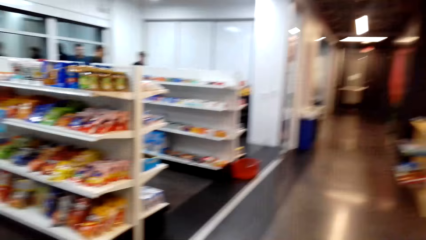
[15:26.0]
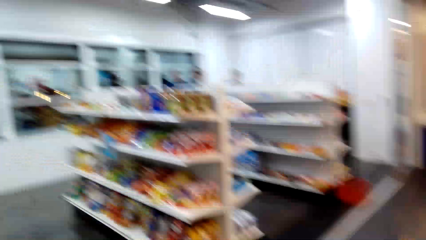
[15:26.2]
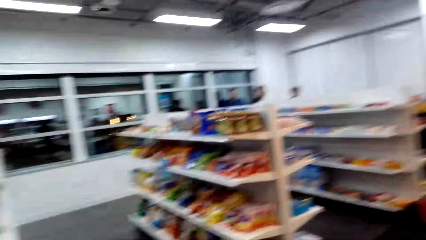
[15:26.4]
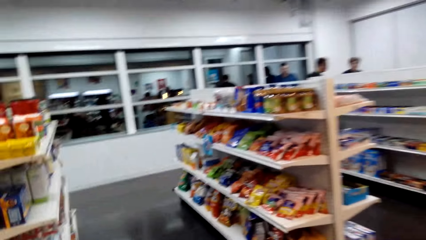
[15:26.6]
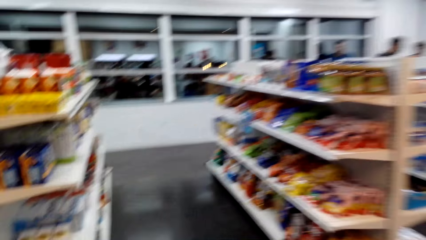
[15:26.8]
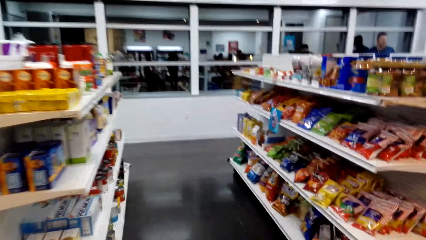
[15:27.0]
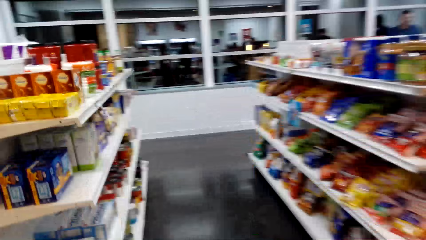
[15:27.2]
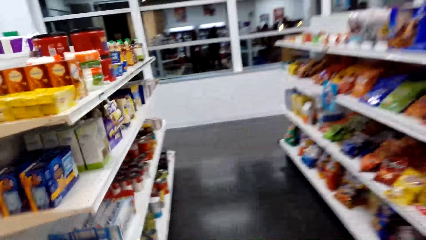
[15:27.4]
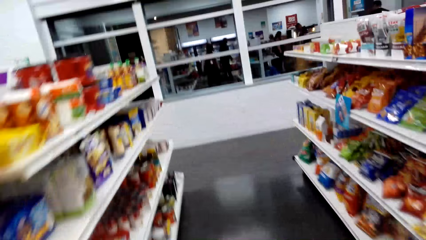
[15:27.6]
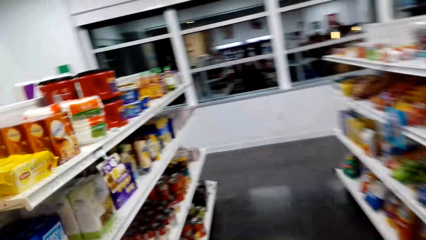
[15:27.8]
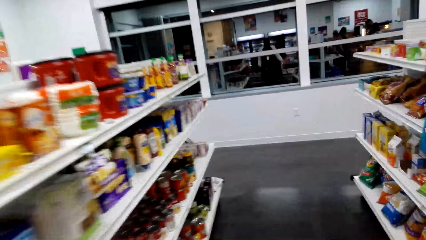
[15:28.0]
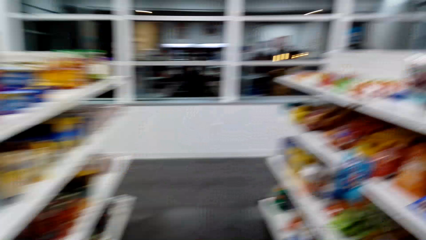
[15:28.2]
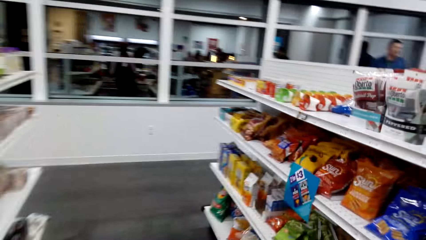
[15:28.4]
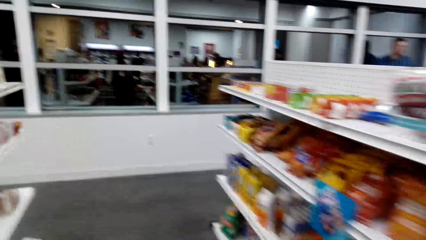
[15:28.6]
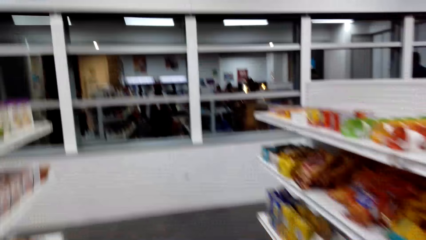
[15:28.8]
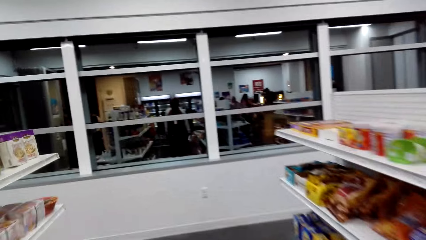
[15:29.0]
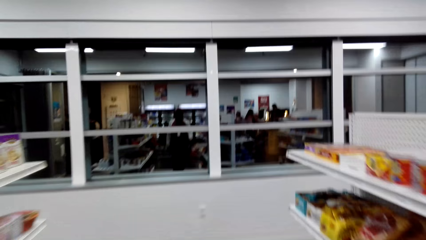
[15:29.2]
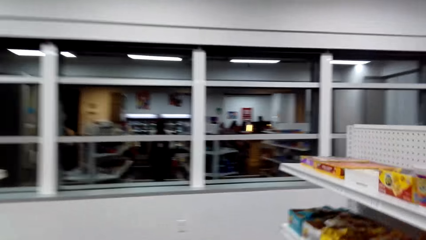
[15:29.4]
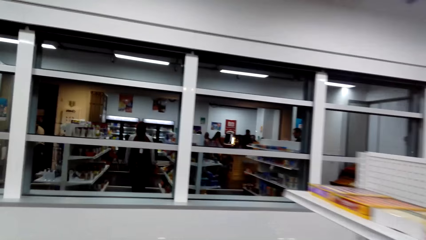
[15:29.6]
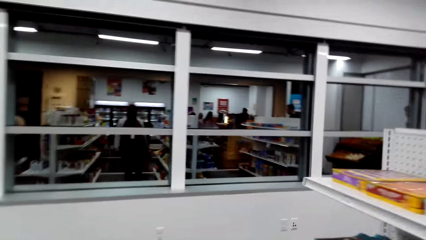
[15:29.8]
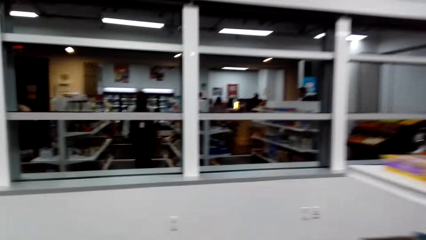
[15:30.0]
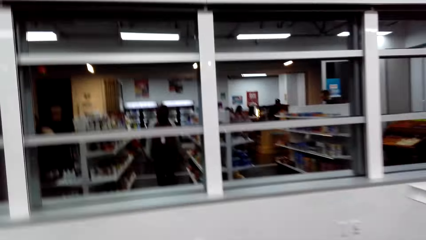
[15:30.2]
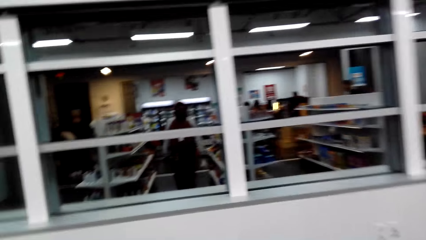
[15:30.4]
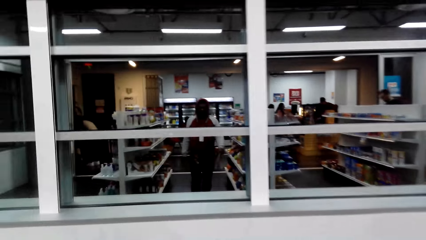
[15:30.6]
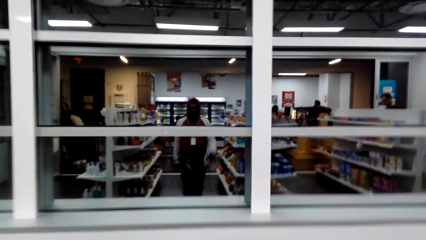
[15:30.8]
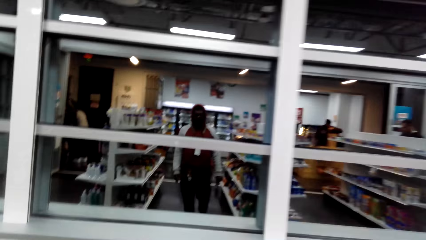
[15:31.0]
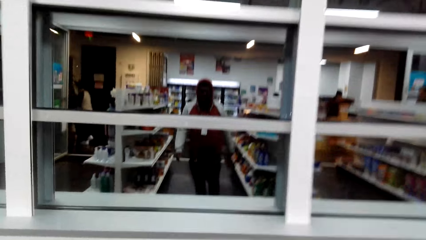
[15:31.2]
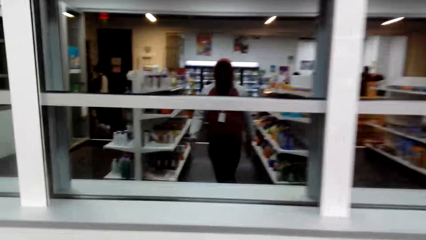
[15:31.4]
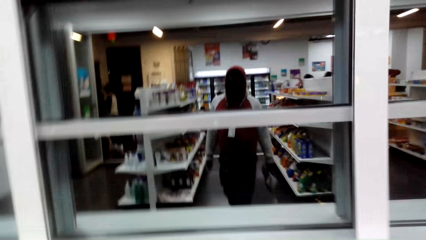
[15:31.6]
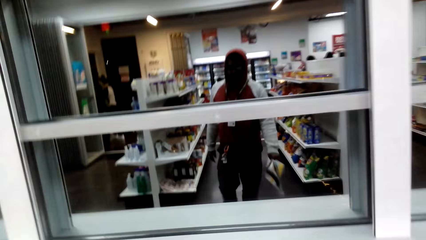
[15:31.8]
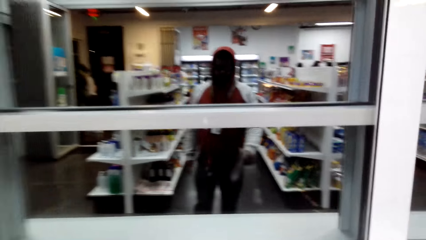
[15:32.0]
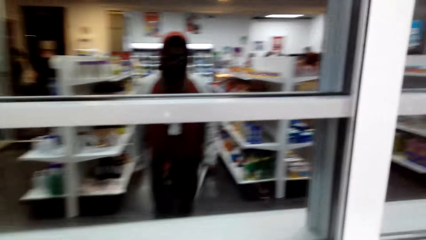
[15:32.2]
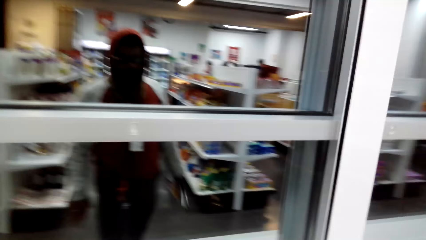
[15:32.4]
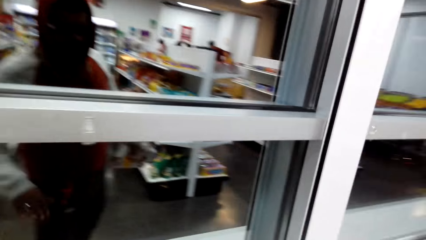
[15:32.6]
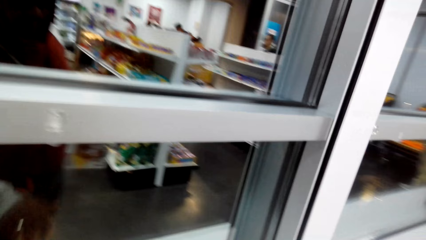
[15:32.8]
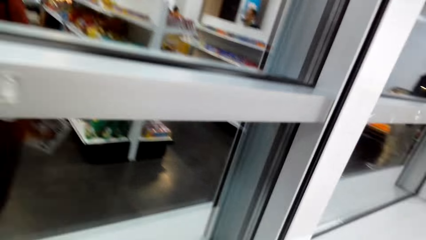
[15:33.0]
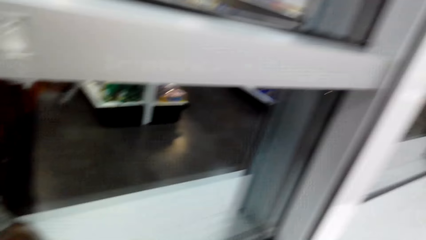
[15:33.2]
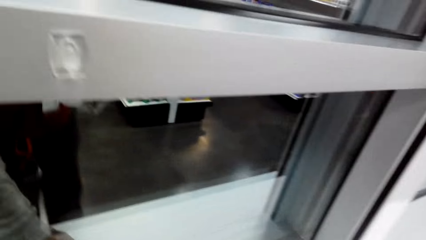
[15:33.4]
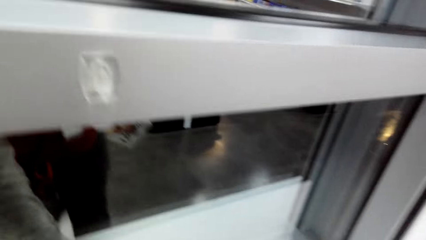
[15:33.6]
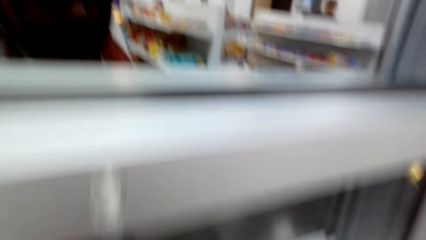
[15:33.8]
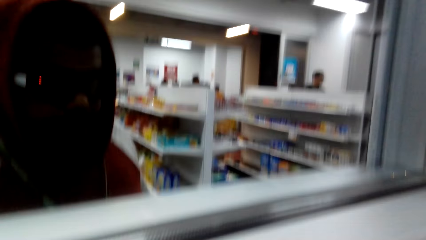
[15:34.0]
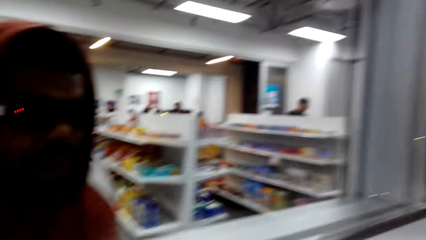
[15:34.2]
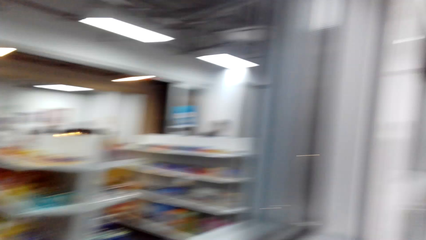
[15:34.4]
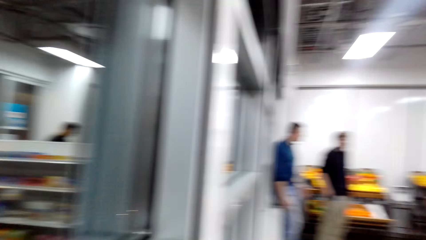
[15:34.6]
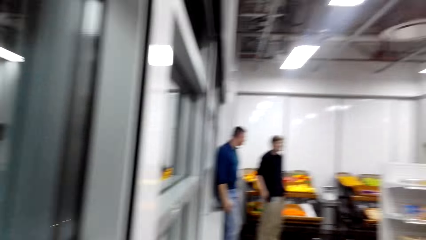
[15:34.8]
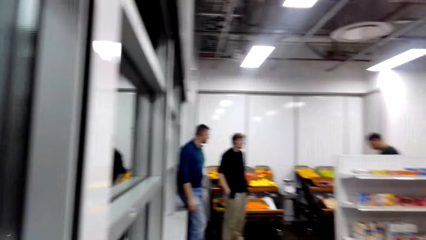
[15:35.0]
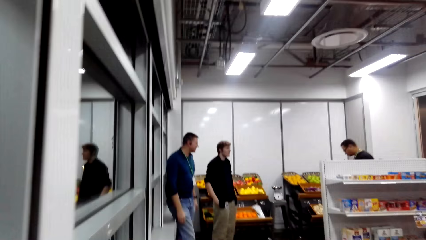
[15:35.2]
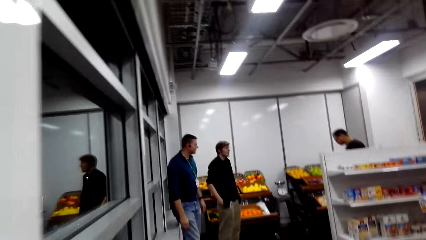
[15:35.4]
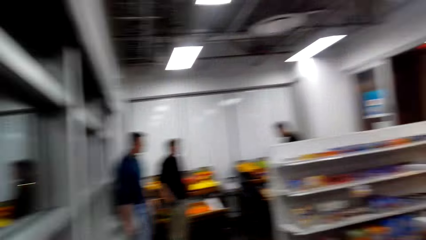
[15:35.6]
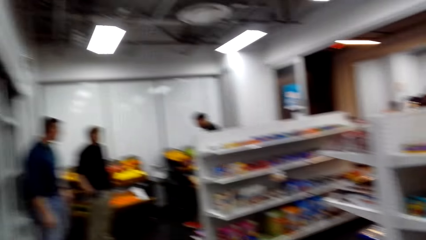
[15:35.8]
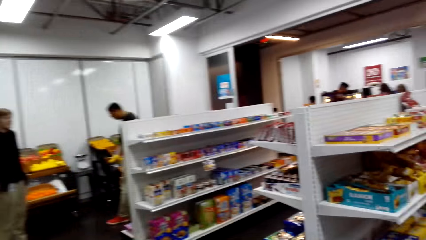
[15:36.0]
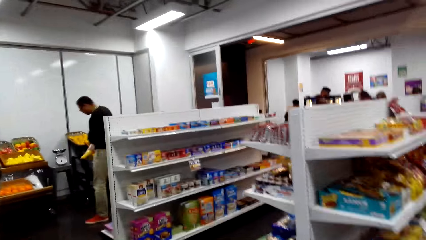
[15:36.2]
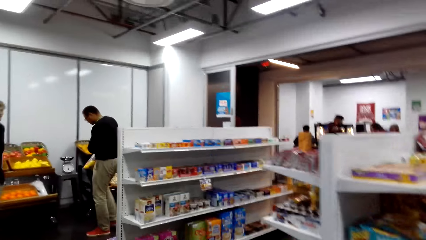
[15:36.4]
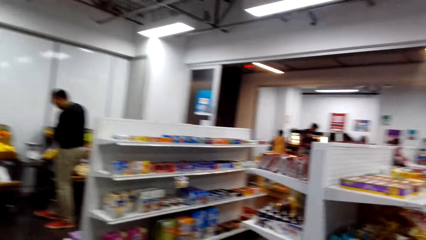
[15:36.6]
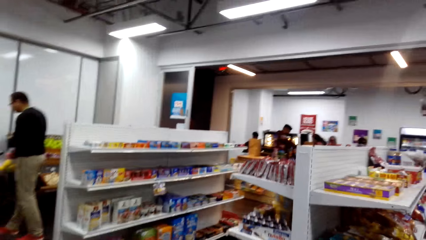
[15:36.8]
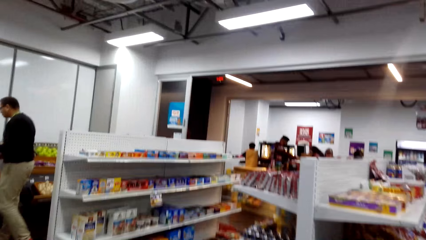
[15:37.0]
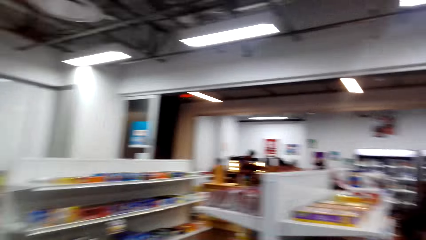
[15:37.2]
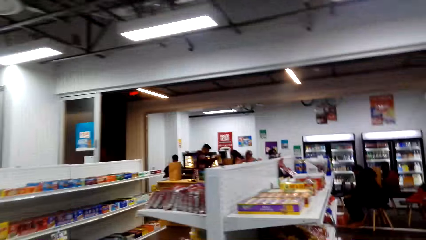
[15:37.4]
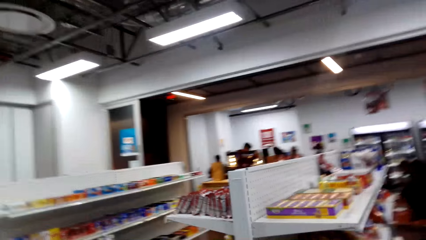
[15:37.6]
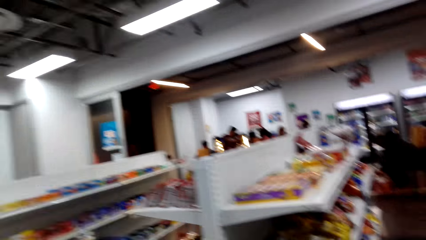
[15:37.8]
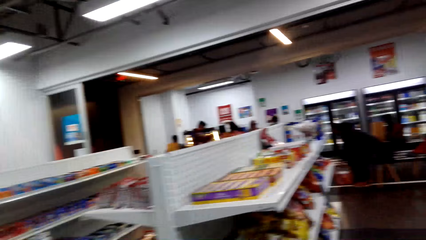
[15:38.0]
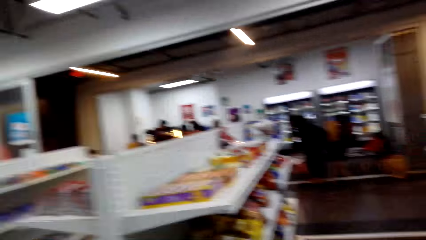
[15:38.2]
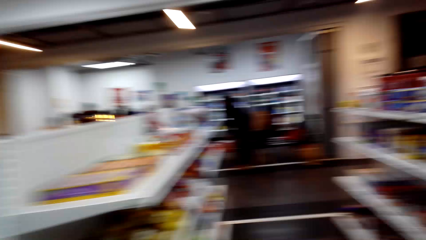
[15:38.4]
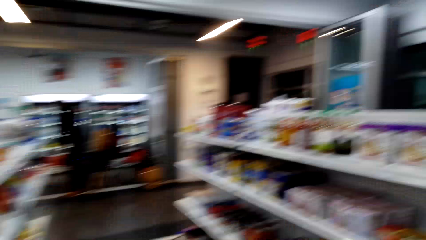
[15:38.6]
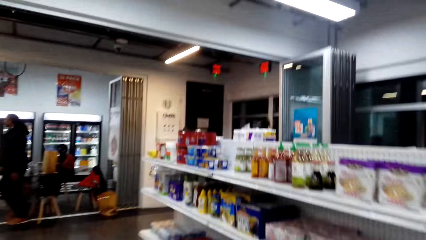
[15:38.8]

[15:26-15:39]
The camera wearer walks in the room.

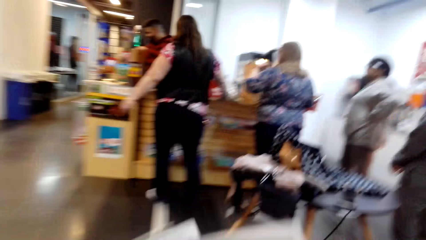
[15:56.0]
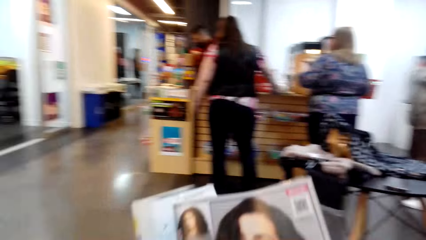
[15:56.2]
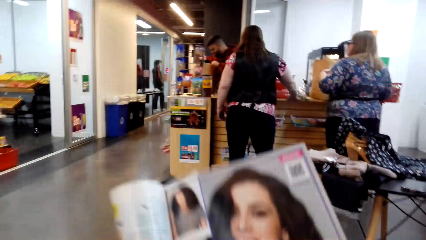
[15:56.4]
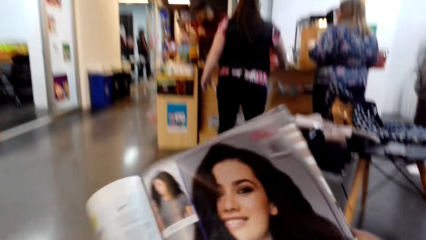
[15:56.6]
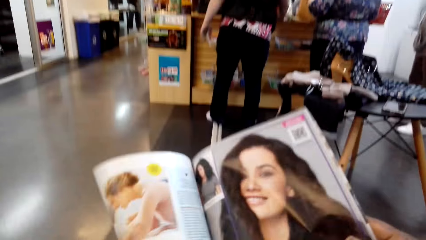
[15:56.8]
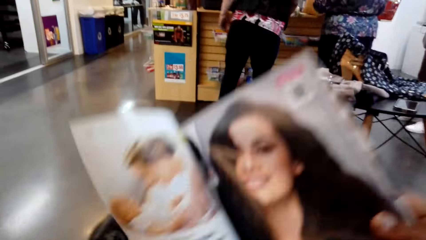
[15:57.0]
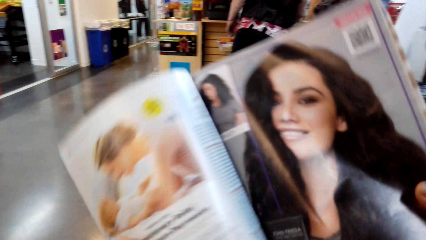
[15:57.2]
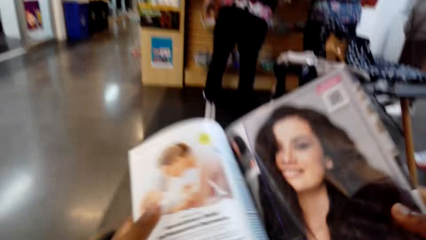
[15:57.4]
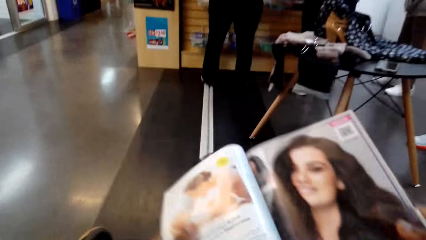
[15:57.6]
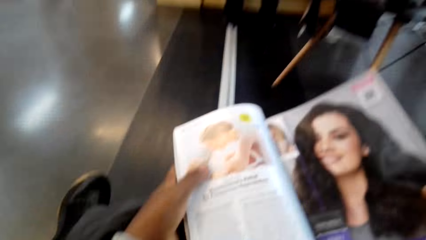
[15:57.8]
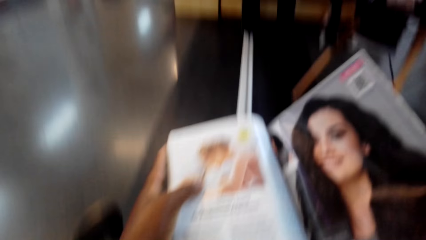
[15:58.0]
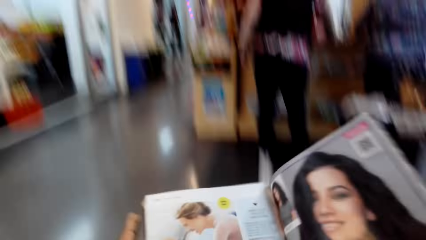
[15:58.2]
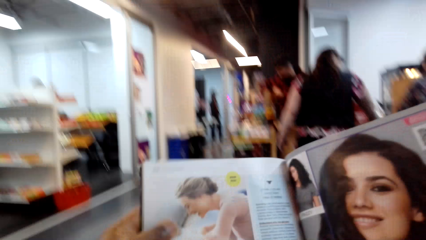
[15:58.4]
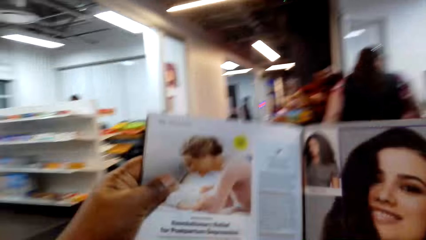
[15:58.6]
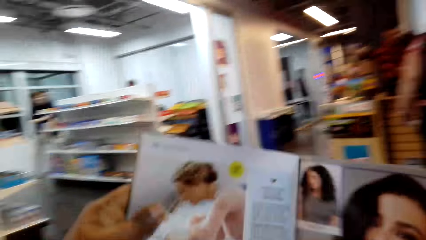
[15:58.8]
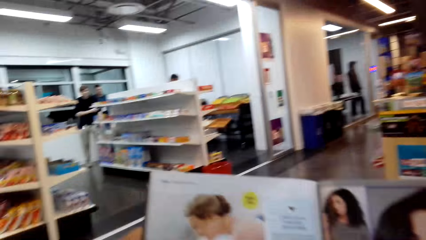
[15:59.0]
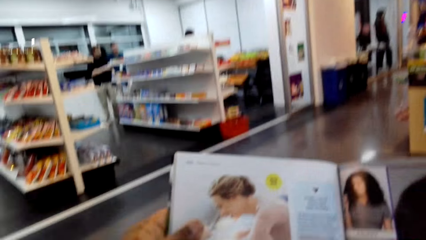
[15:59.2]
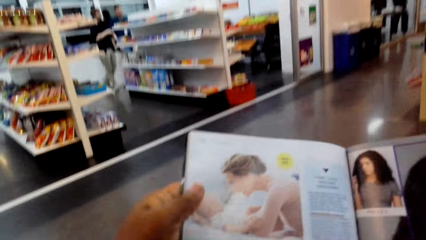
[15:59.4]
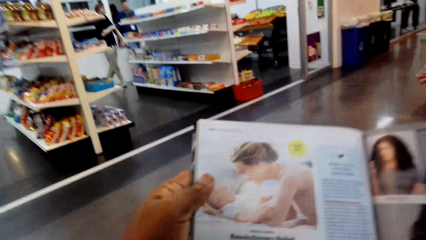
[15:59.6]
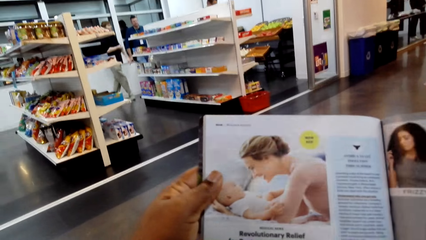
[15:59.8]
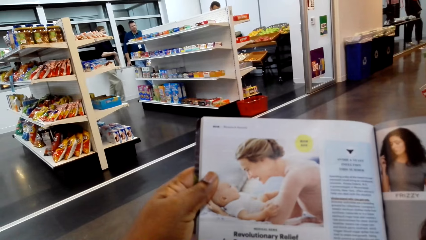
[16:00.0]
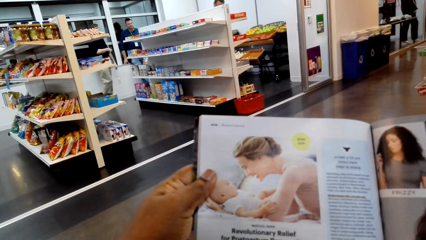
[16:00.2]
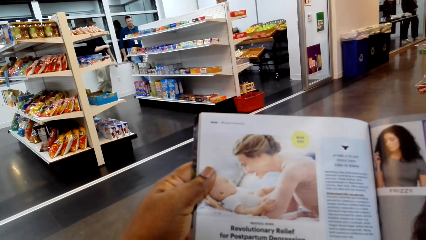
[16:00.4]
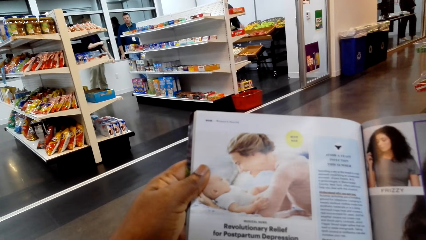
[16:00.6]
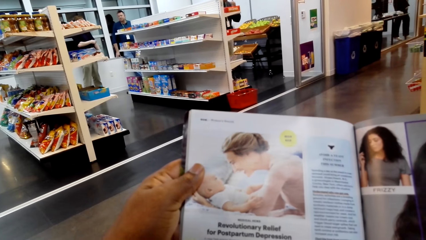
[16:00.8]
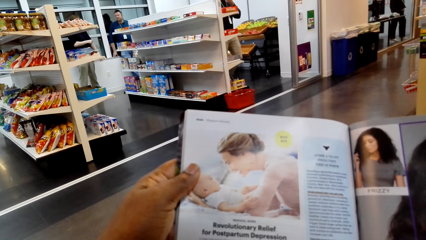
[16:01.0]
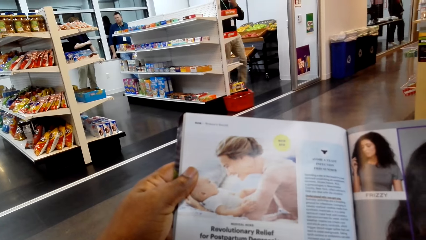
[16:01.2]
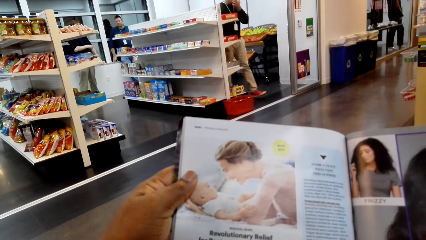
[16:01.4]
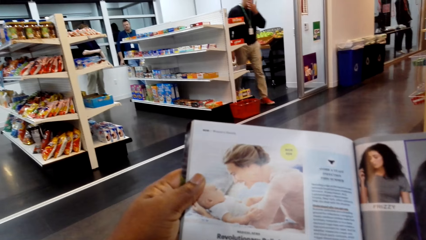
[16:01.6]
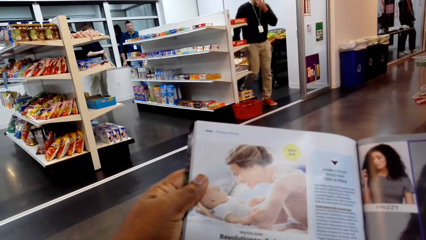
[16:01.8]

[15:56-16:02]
The camera wearer sits on the chair. He holds the magazine with his hands. He reads the magazine.
